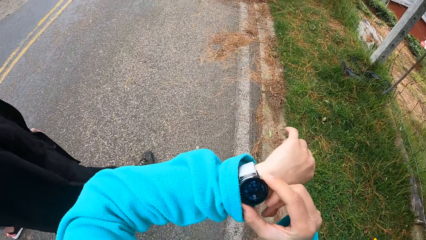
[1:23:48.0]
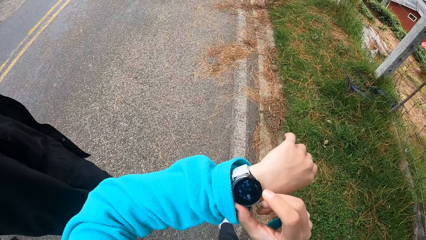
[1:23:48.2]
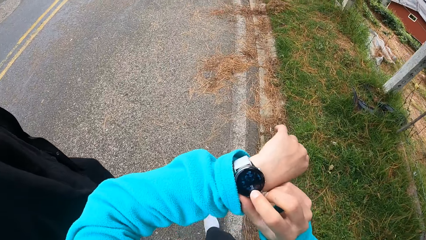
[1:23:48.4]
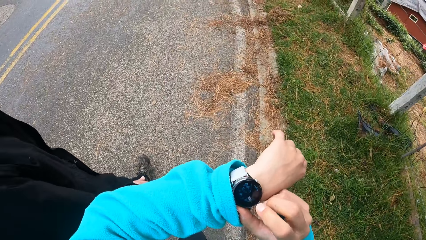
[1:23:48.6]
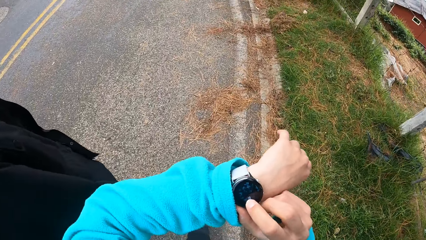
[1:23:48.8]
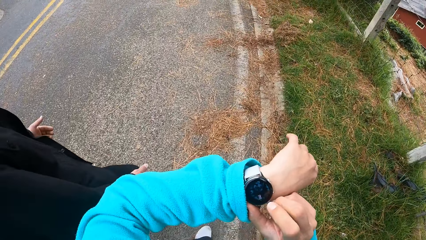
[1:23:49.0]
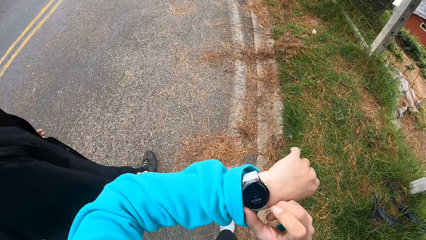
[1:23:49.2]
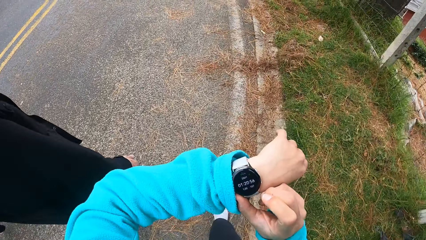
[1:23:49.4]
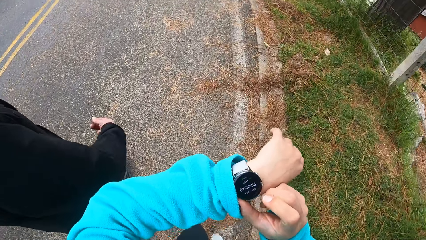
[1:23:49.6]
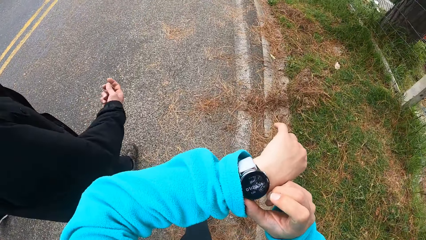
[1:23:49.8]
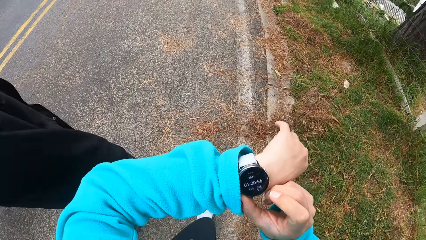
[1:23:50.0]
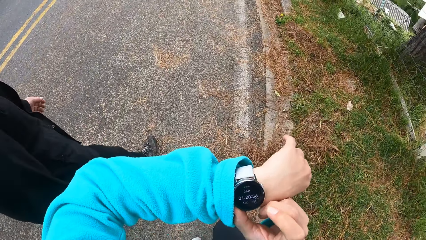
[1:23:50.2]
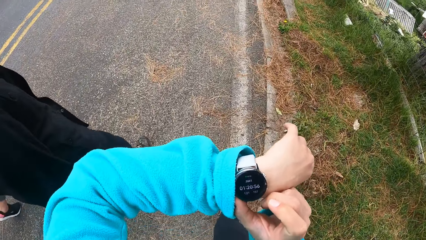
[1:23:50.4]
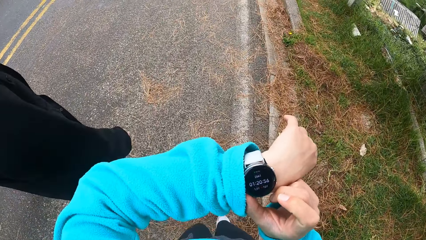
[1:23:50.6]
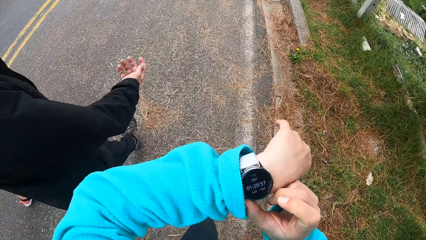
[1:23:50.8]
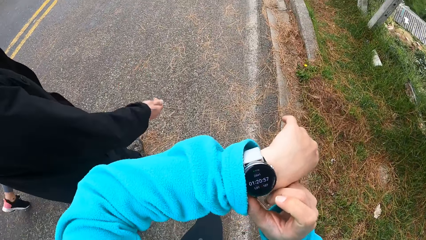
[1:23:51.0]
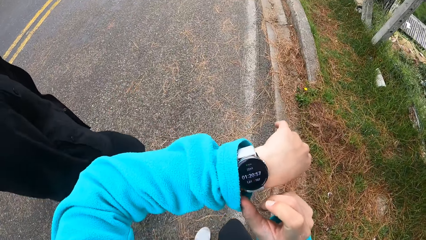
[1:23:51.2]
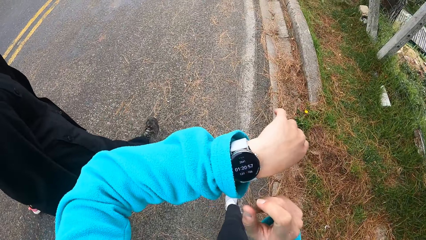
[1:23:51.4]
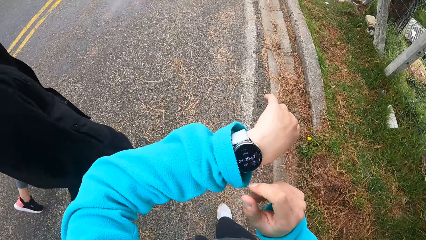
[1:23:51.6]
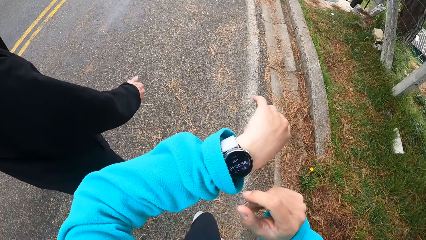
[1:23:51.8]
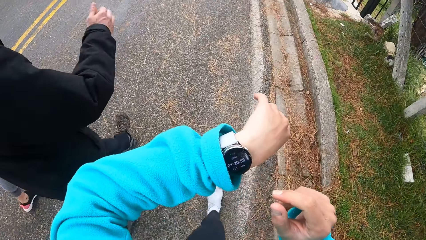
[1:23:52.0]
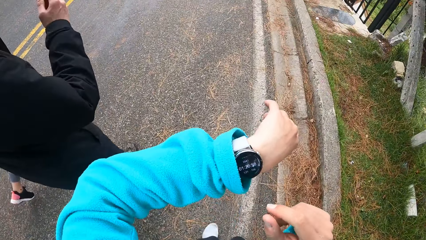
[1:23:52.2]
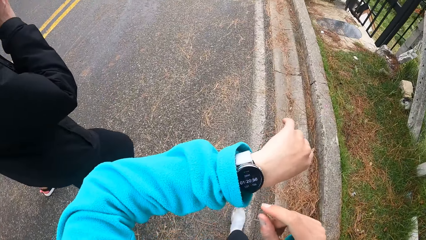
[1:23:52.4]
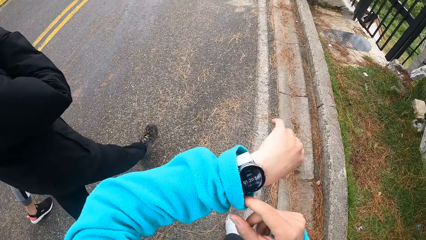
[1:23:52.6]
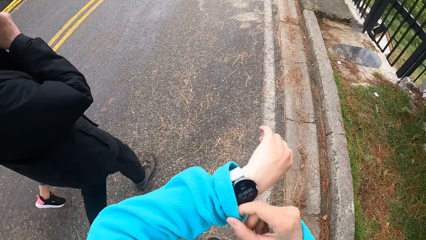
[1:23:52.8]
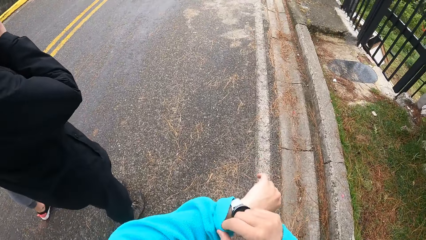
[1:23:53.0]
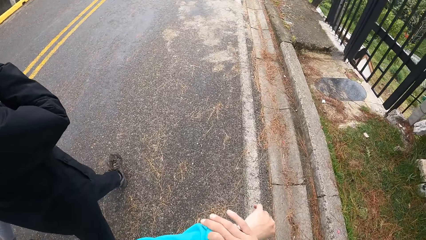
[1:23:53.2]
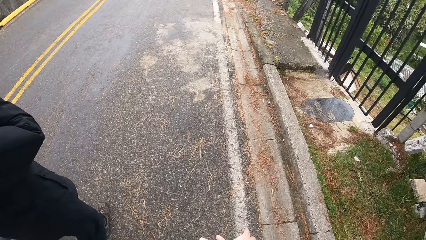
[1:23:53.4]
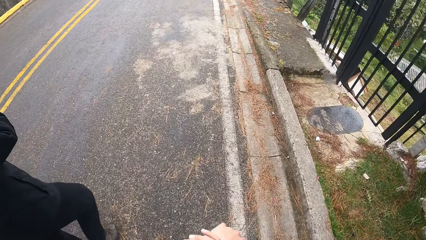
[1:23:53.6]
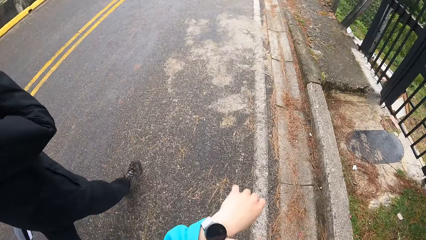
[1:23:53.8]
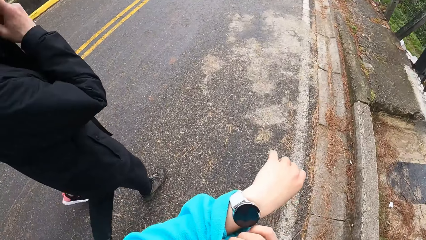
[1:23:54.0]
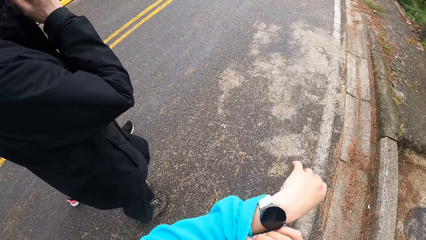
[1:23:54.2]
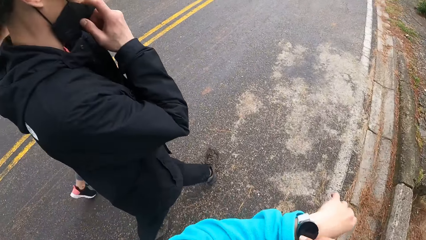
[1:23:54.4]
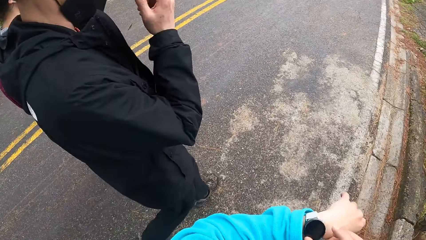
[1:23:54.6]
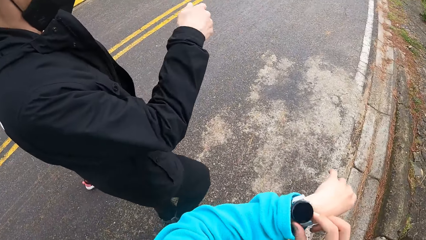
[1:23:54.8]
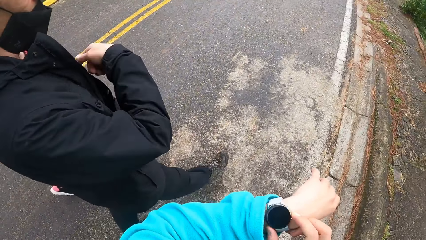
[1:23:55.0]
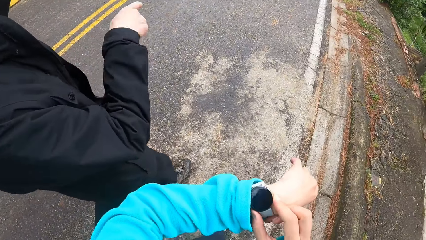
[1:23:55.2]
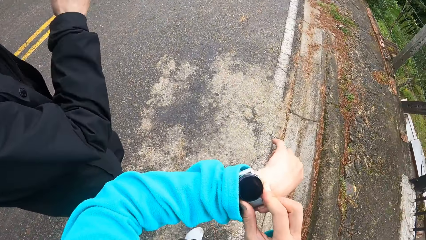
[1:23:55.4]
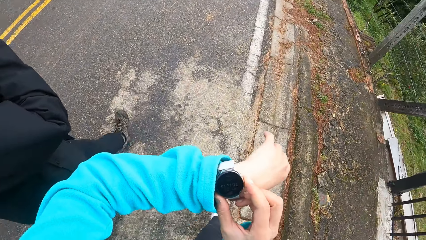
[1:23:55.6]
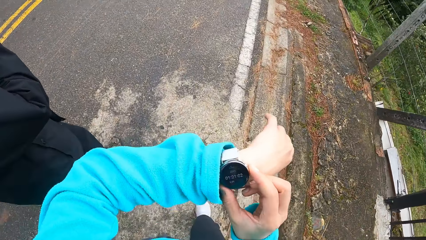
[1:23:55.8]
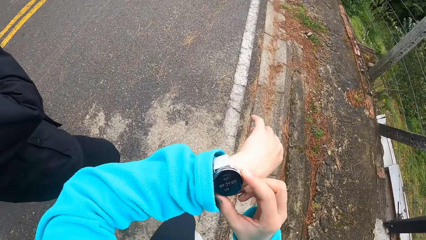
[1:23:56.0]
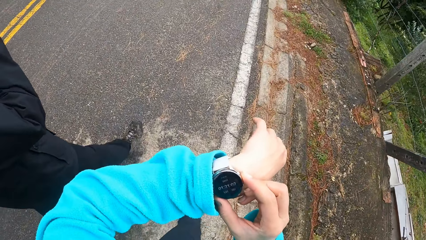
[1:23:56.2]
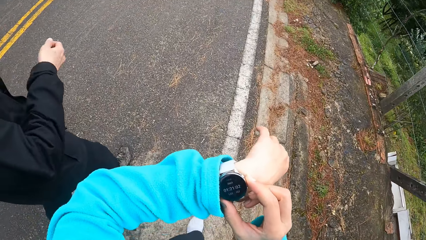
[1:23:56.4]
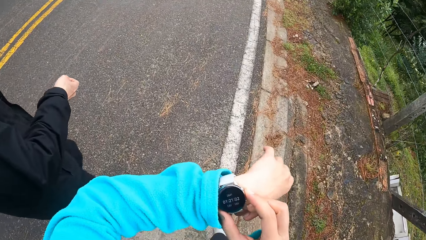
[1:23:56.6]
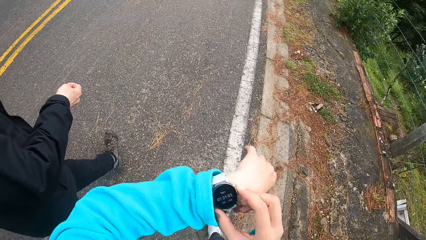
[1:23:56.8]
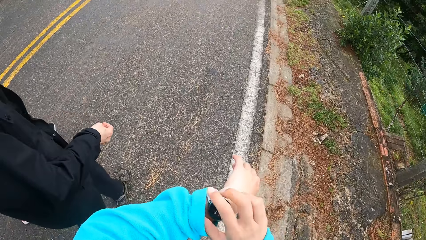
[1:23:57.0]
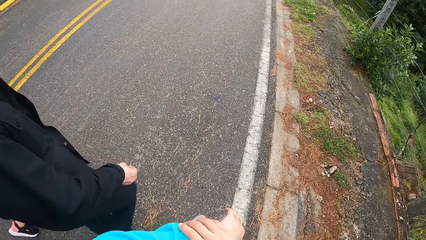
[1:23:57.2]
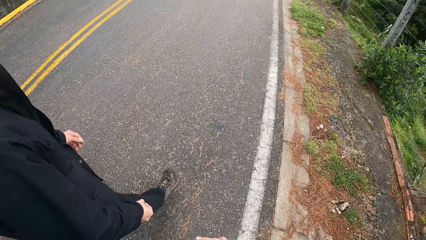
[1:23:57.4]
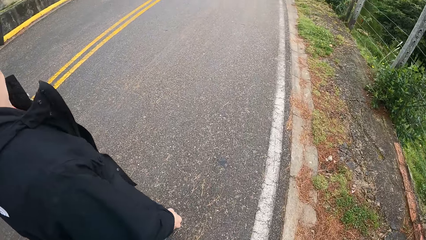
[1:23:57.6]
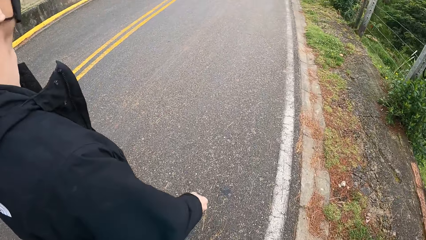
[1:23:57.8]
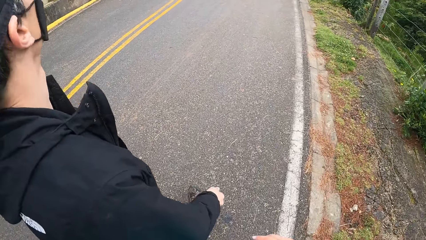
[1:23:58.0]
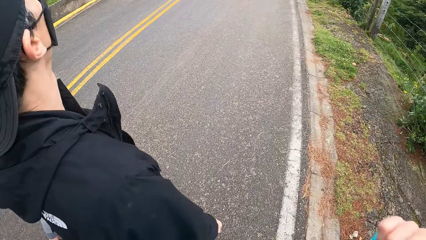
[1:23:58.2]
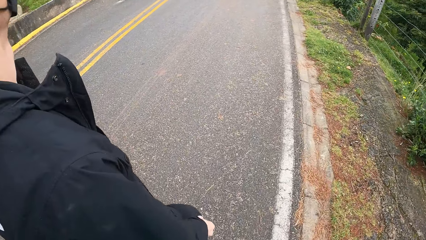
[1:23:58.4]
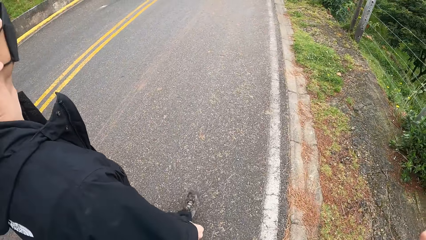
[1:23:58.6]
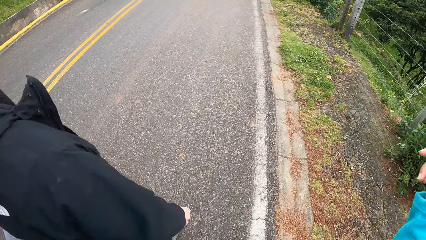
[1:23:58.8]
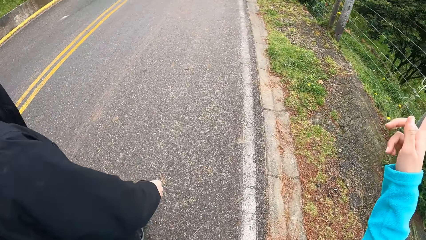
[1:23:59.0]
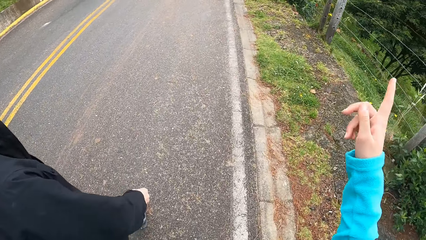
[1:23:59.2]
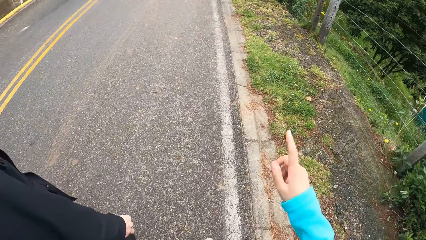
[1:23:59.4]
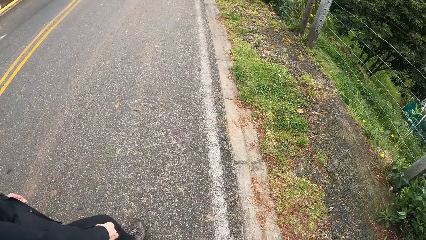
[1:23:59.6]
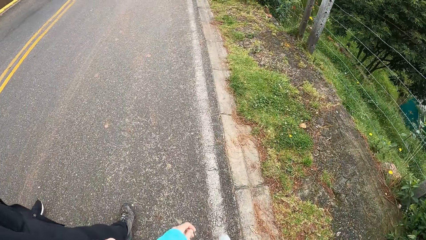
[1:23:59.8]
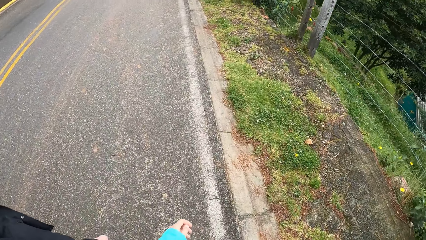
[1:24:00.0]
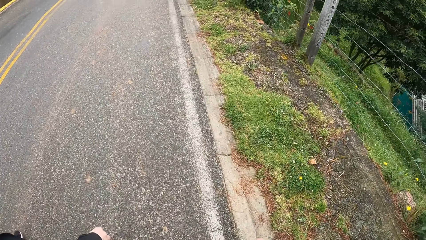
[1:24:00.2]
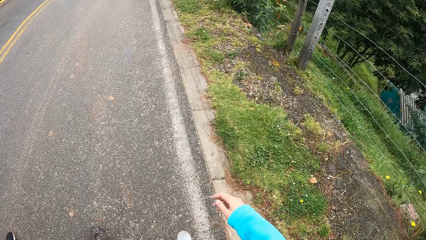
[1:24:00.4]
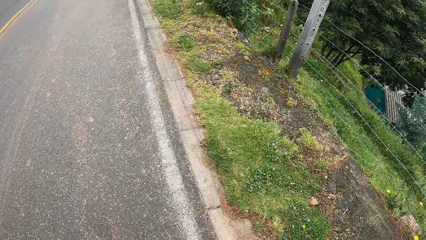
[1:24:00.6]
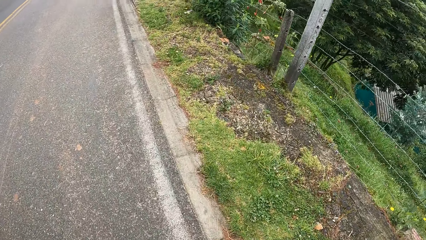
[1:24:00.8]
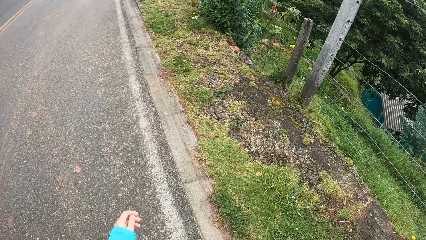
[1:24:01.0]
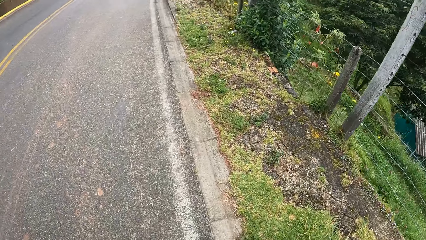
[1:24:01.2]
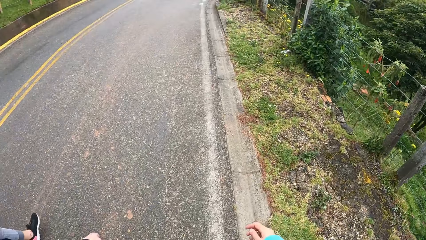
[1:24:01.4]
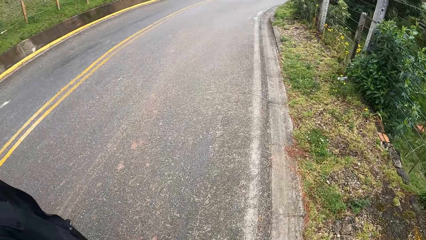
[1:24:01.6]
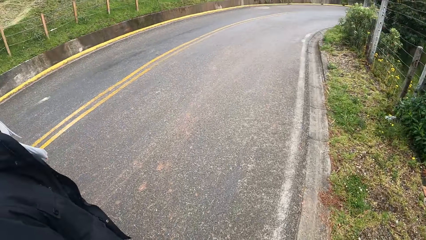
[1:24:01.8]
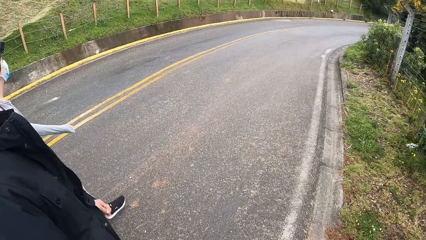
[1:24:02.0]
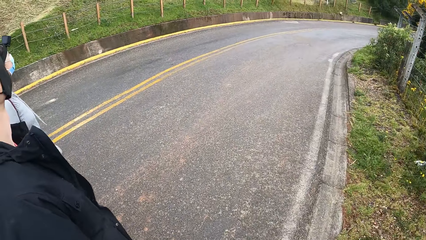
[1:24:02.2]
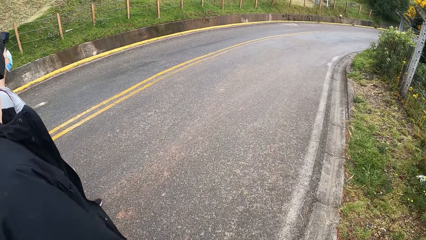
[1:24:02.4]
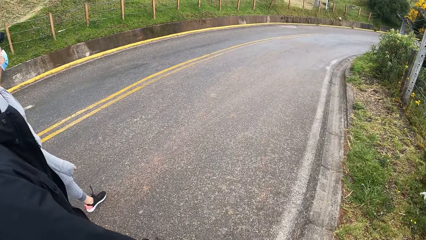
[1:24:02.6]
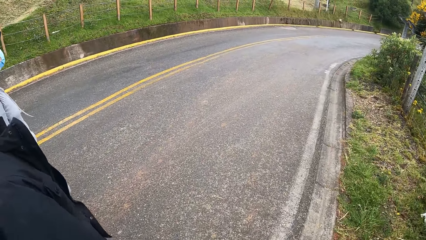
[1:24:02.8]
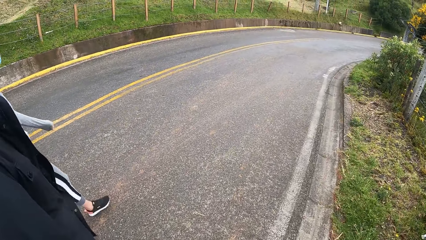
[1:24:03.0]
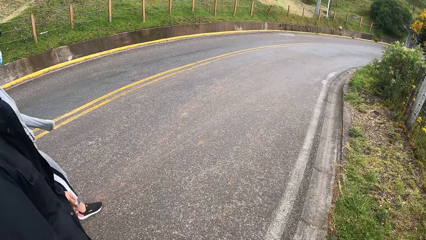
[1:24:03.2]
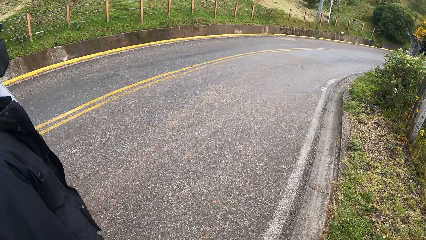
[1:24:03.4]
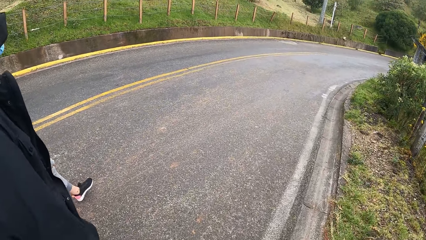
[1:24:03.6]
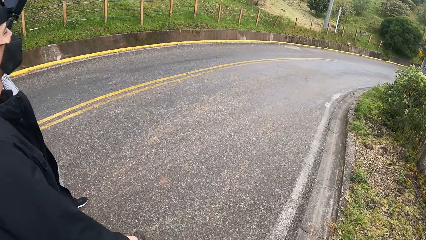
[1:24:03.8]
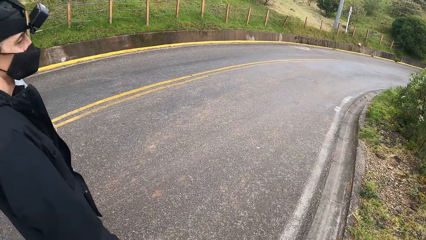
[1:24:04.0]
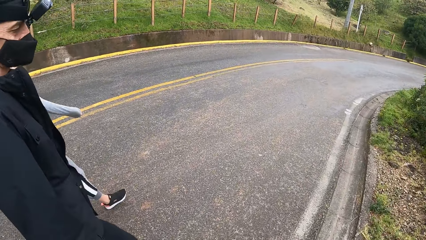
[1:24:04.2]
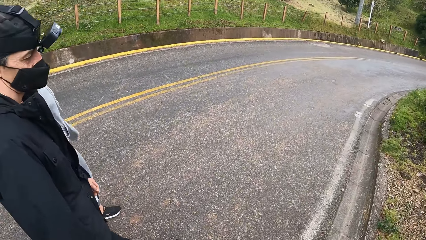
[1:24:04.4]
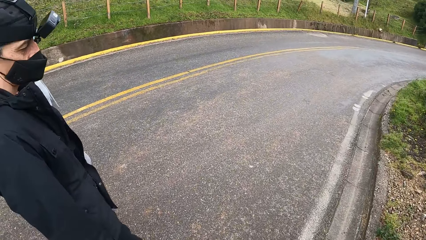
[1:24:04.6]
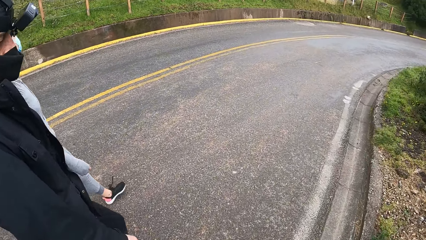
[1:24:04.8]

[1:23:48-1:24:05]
The camera wearer operates her watch. A man fixes his face mask. The camera wearer lowers her left hand. She looks at the man. She gesticulates with her right hand. She points in front. She looks at a woman.
